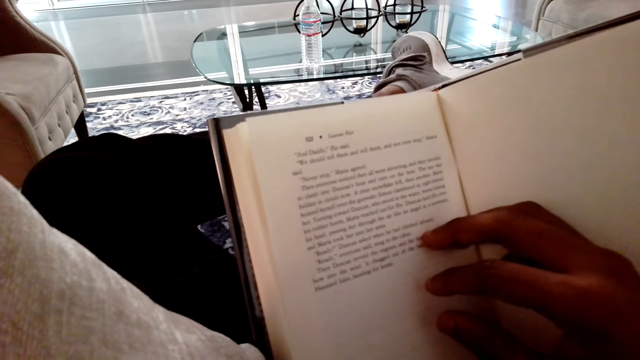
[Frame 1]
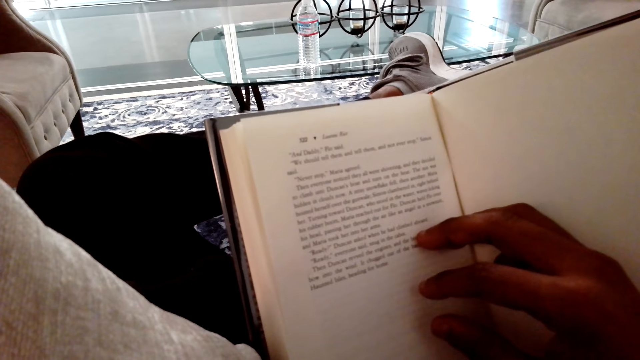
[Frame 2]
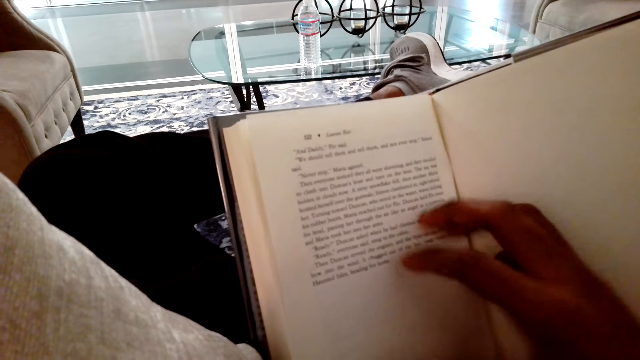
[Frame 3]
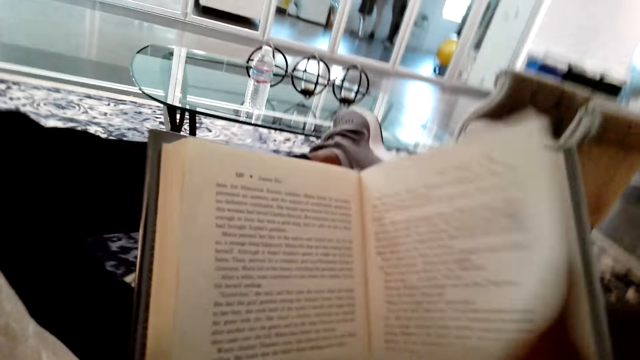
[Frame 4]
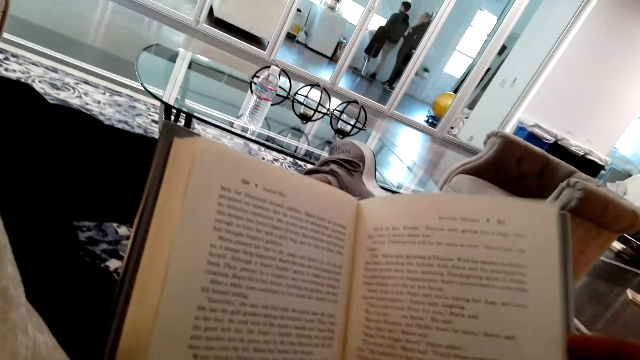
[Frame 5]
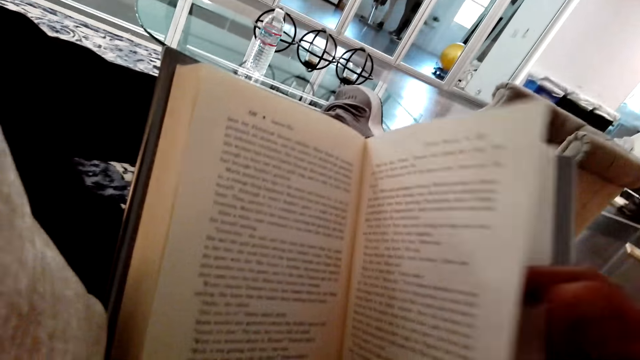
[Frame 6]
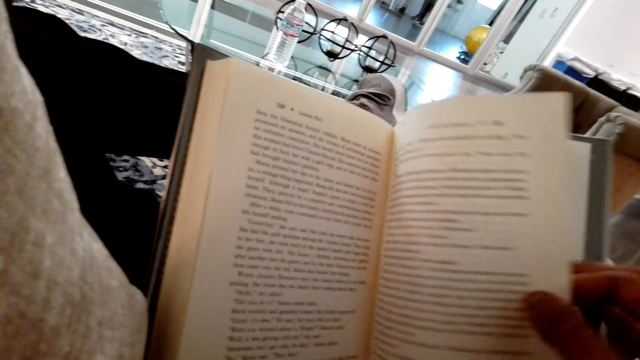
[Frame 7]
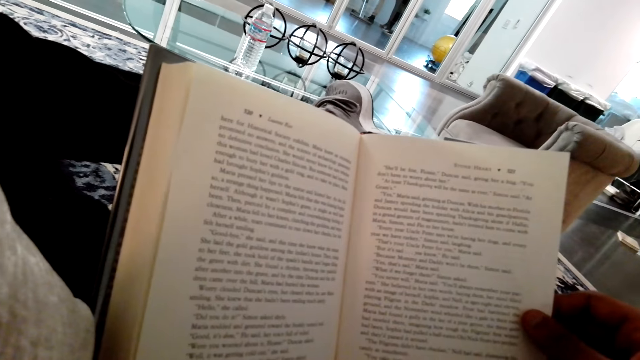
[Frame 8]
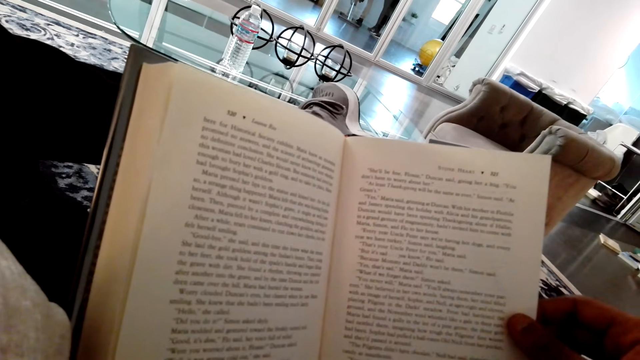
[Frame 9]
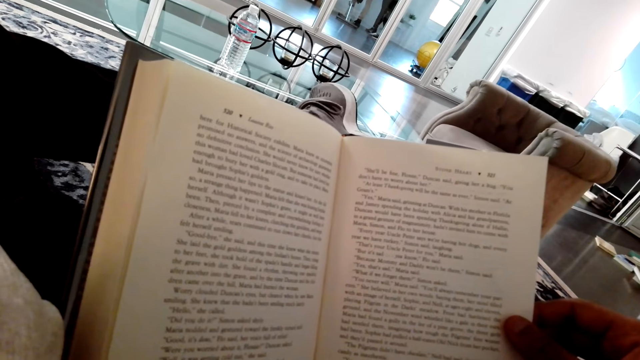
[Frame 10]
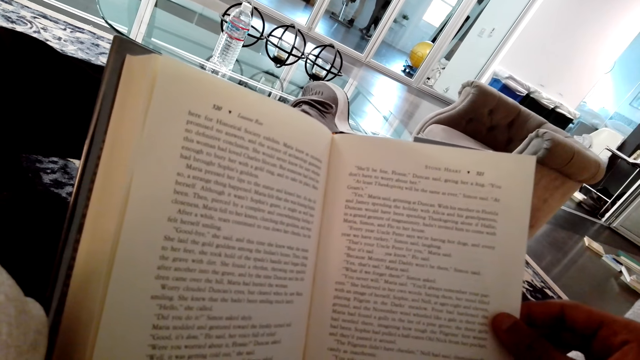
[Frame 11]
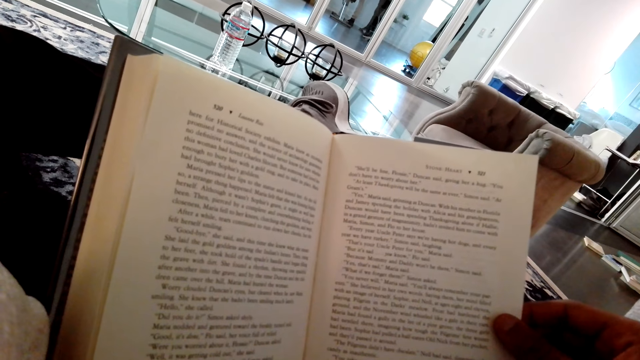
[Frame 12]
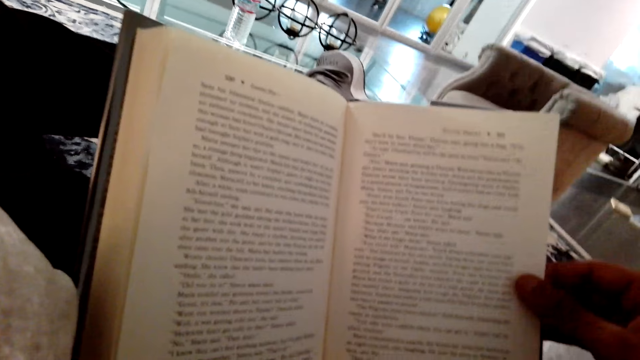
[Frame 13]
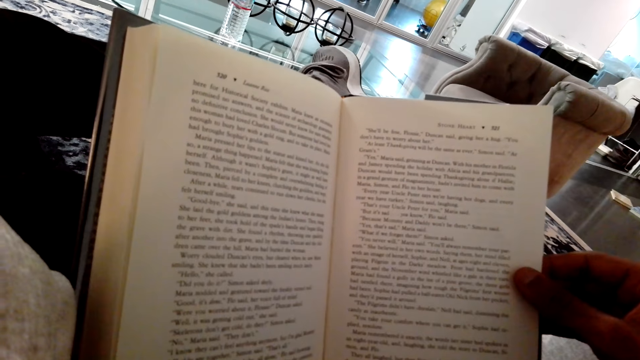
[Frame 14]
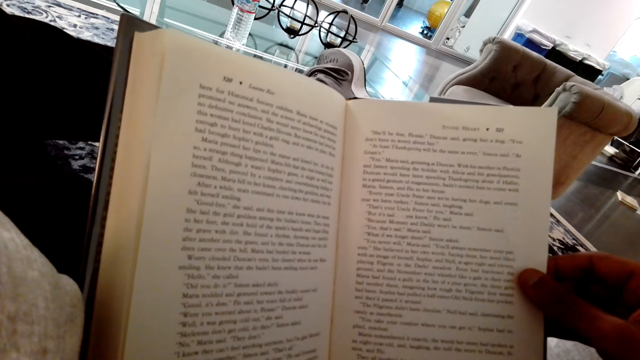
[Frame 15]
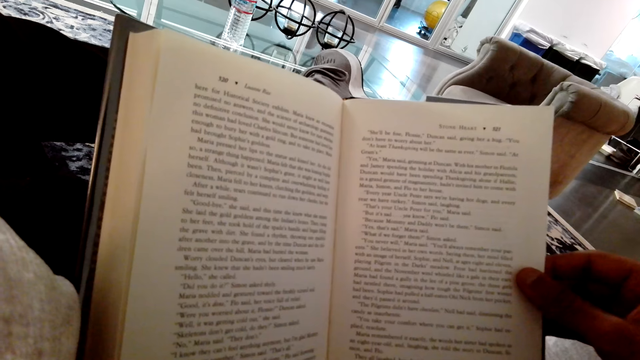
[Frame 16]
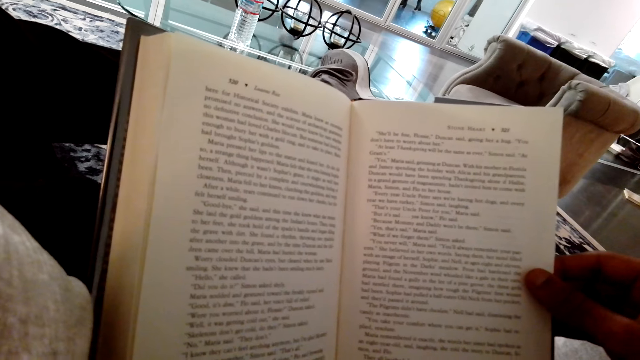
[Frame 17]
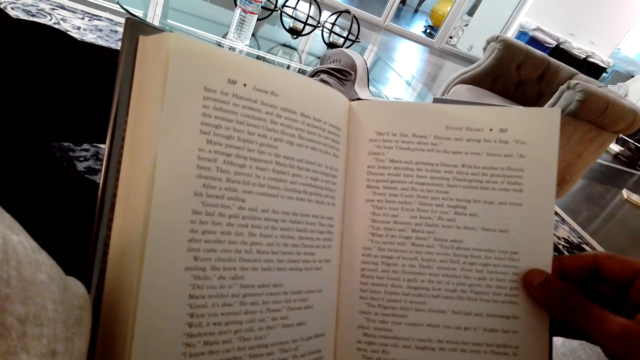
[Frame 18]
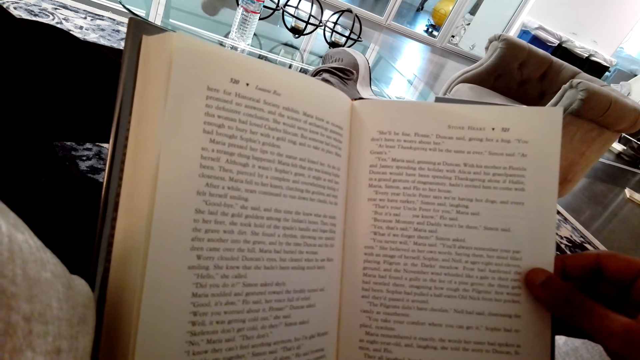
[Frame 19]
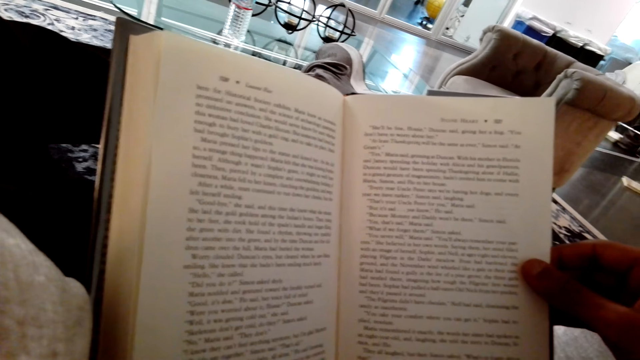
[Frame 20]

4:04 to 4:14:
The camera wearer opens the previous page of the novel. They read the novel.

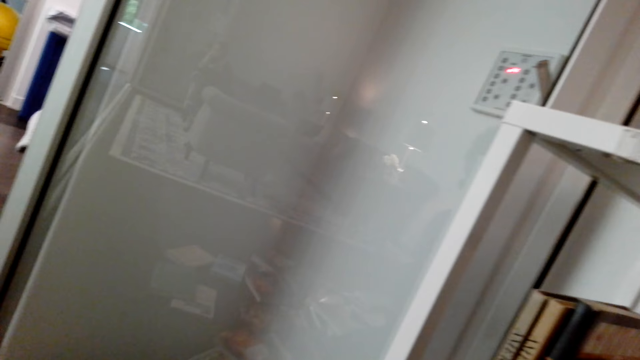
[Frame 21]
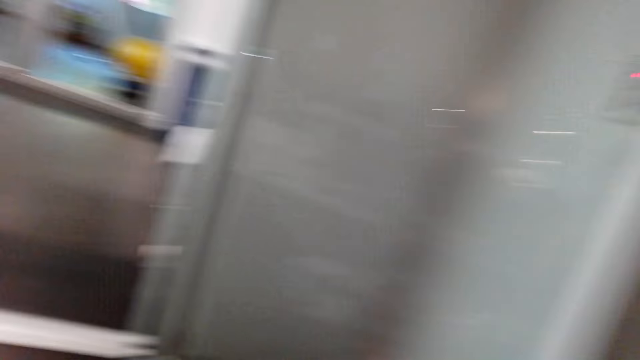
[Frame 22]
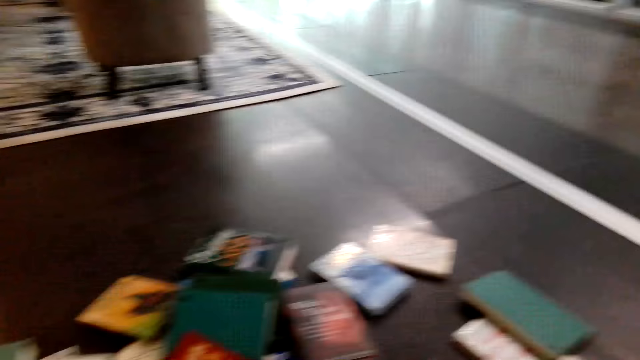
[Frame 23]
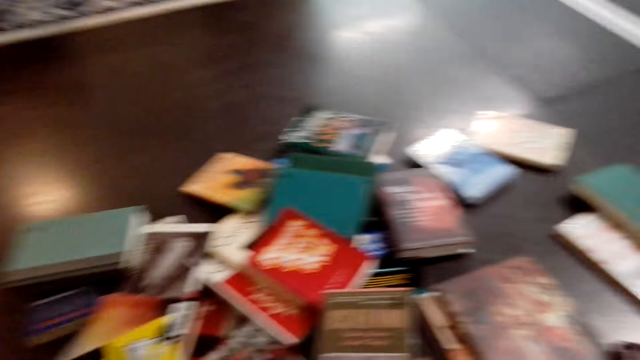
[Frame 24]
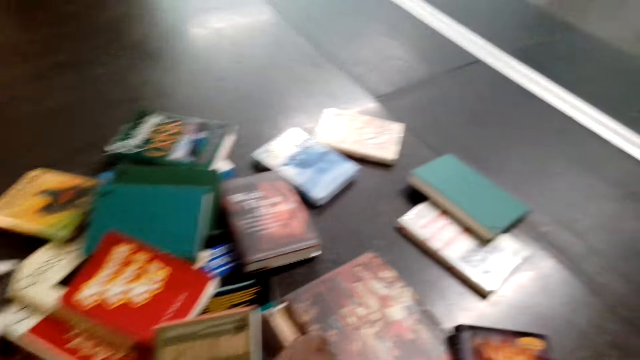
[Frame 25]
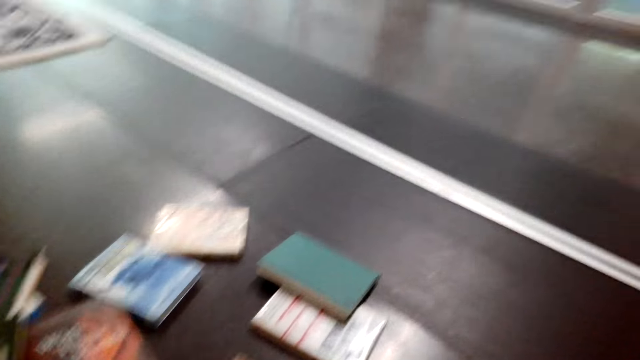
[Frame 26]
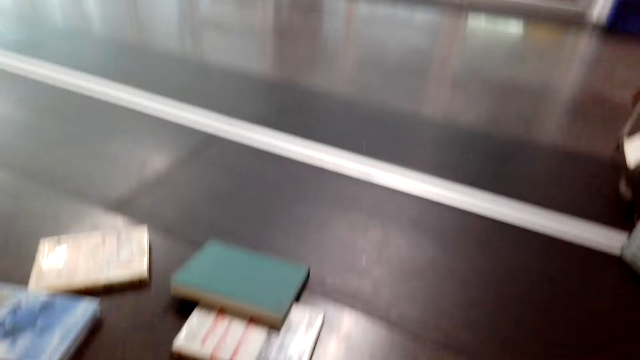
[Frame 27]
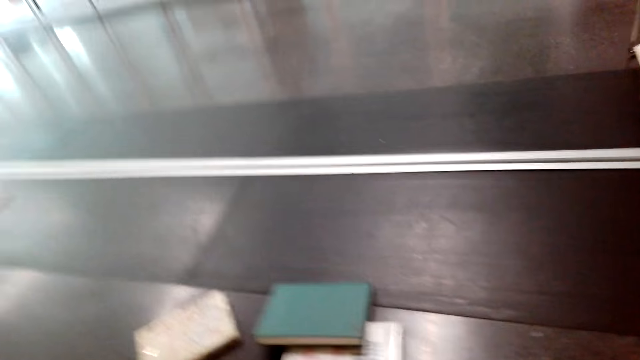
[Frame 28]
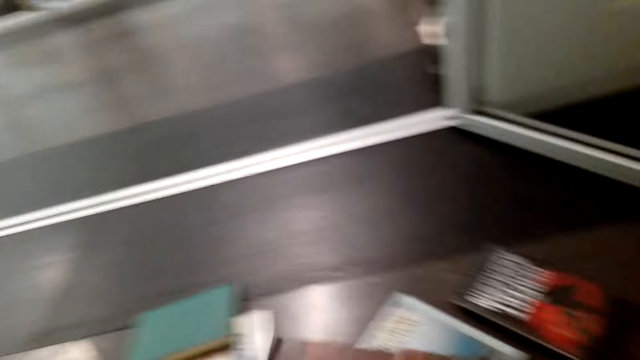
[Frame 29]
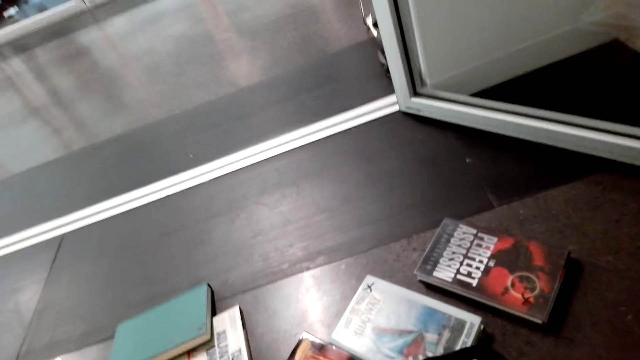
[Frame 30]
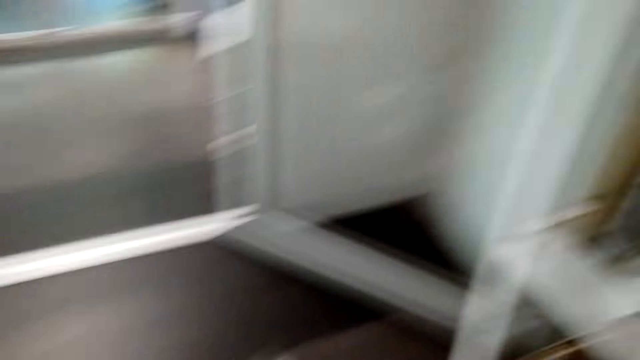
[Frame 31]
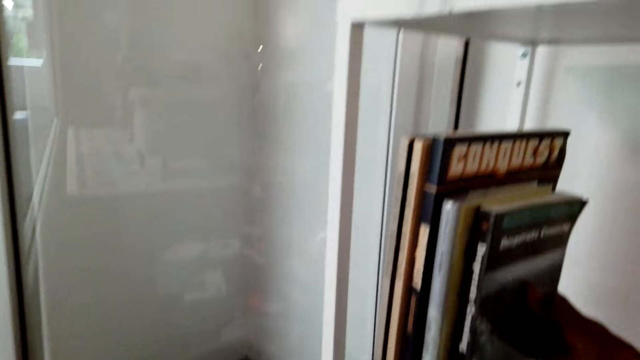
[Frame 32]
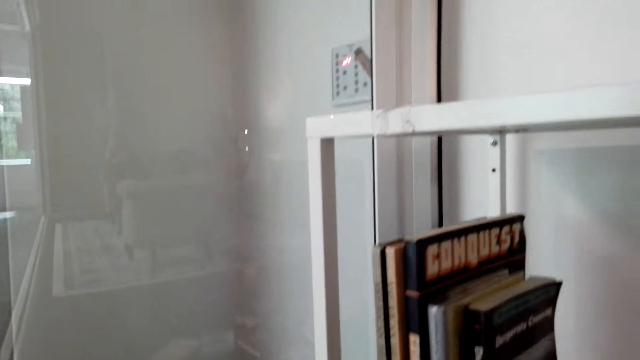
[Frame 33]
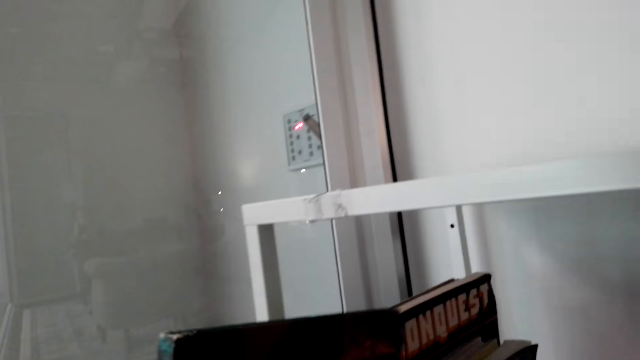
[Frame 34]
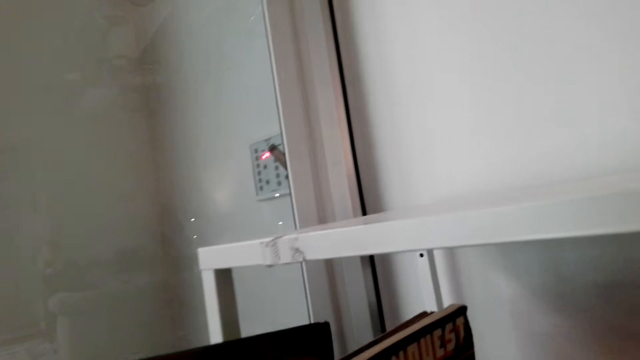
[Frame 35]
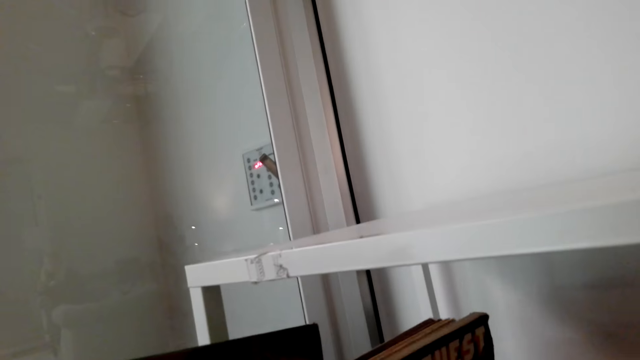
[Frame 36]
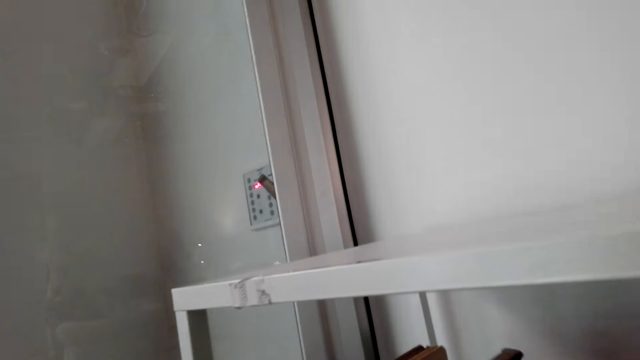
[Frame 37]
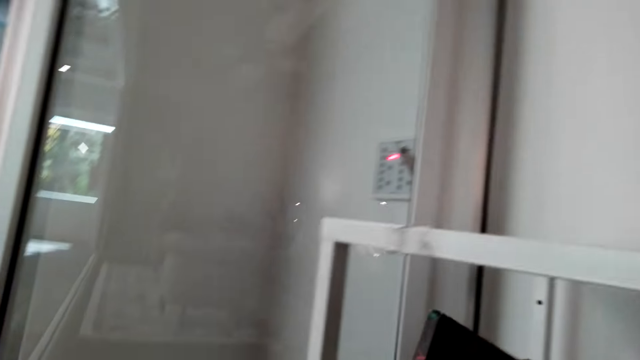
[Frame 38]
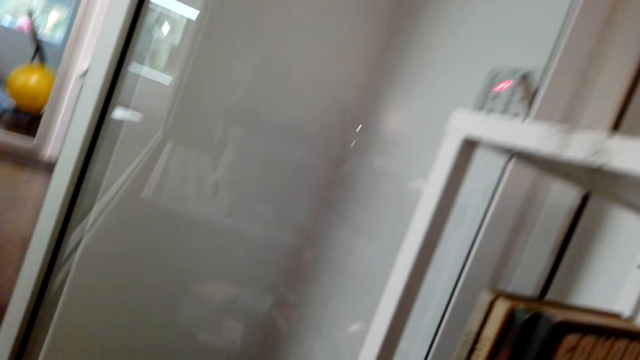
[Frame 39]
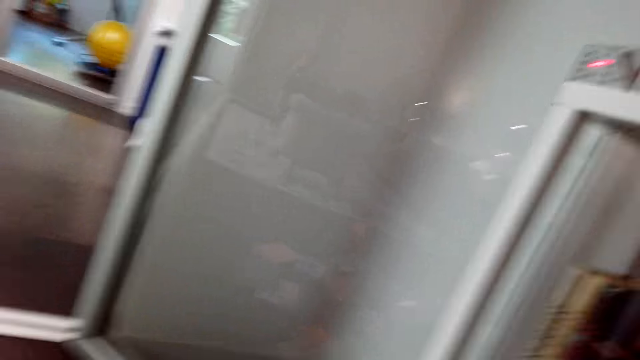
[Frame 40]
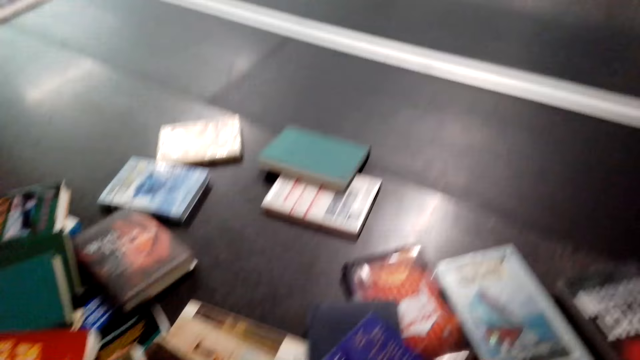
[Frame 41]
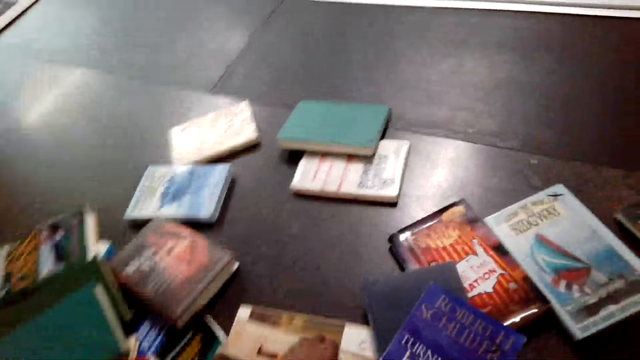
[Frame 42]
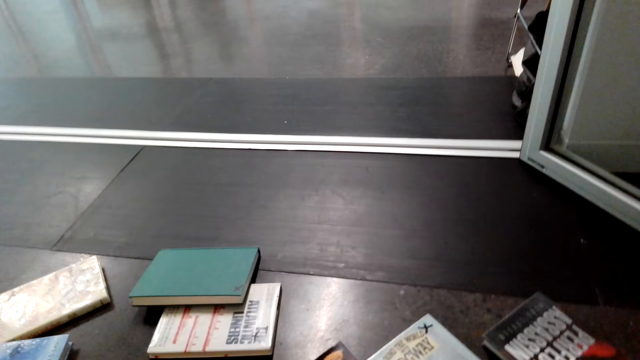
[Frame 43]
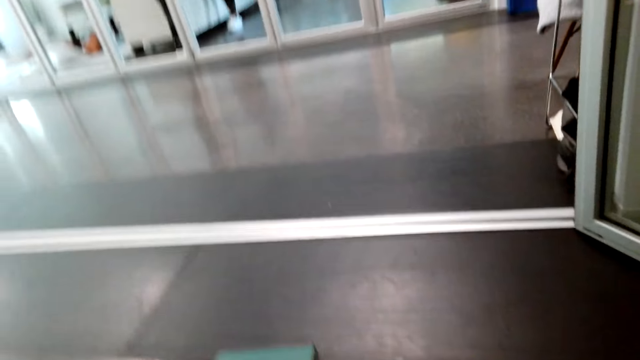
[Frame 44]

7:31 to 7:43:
The camera wearer turns around. They look at the book on the floor. They take novels from the floor. They arrange the novels in the book cabinet.
